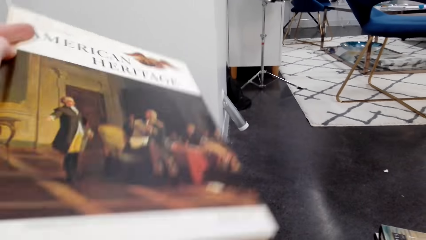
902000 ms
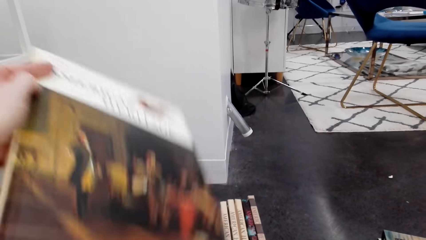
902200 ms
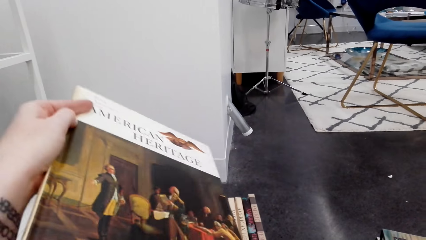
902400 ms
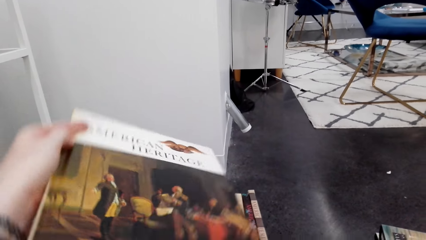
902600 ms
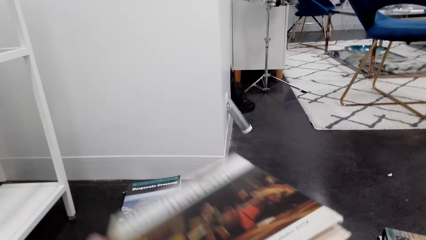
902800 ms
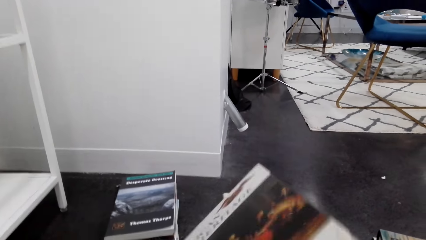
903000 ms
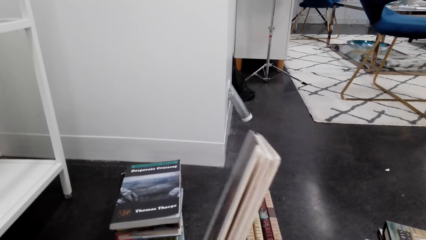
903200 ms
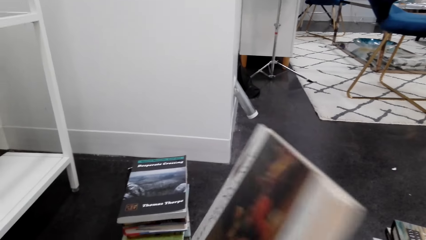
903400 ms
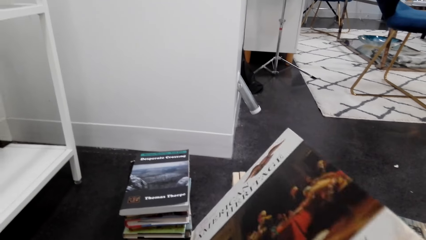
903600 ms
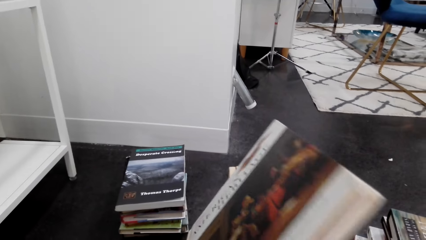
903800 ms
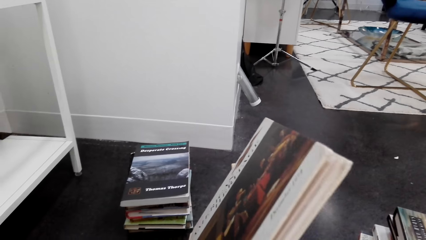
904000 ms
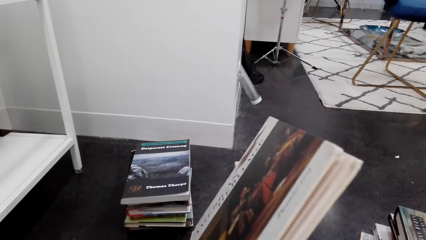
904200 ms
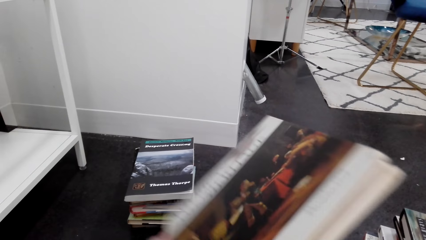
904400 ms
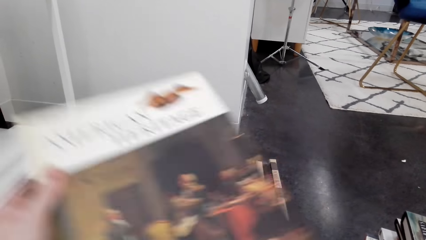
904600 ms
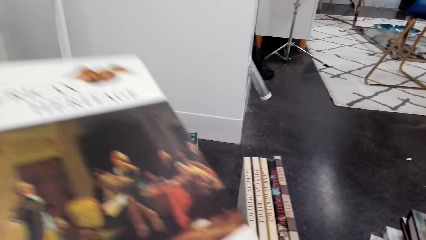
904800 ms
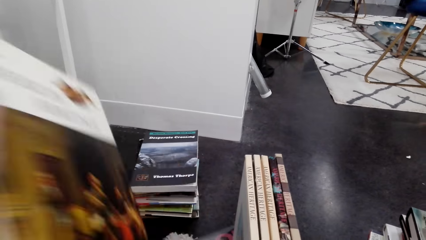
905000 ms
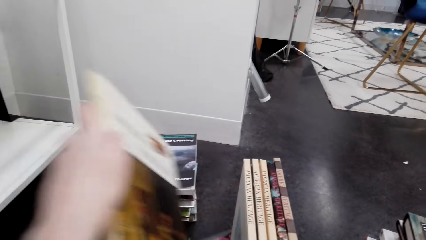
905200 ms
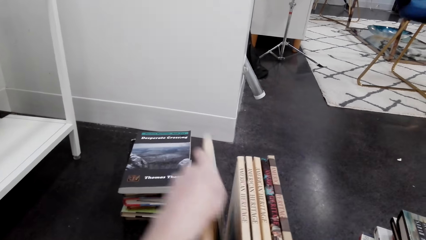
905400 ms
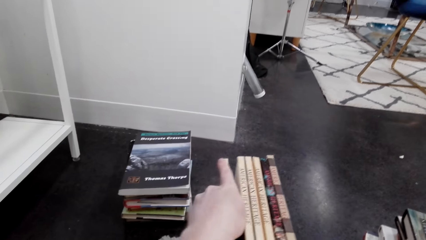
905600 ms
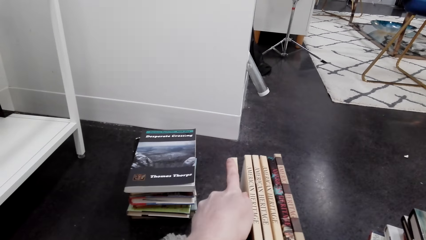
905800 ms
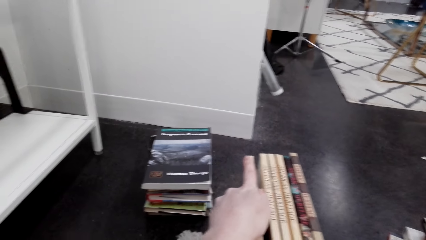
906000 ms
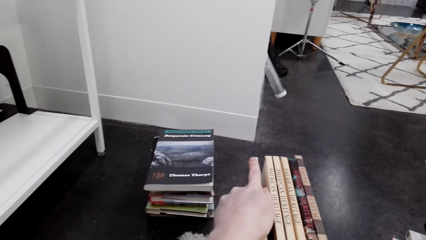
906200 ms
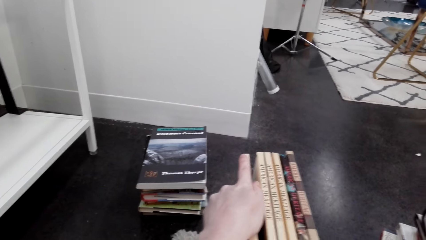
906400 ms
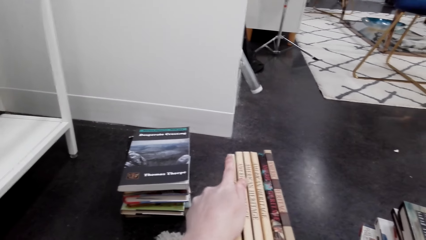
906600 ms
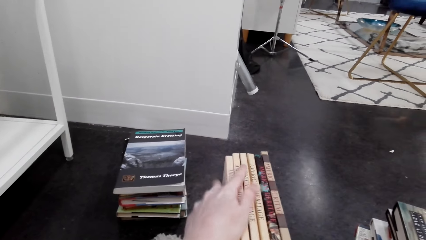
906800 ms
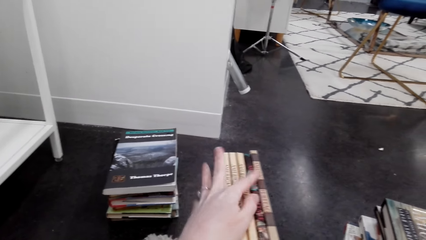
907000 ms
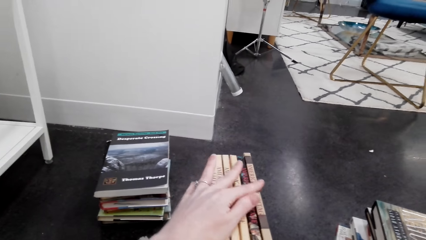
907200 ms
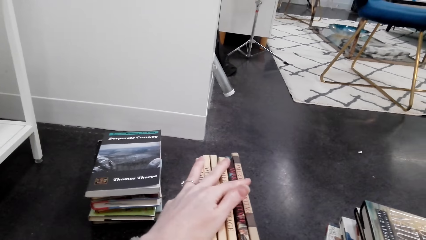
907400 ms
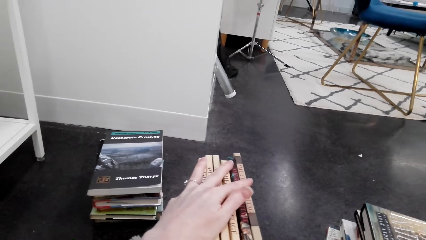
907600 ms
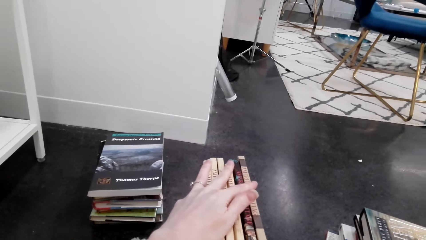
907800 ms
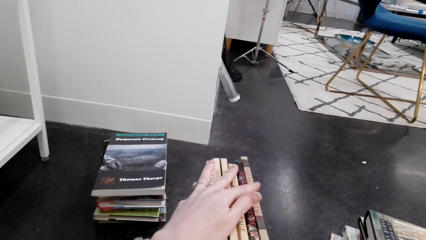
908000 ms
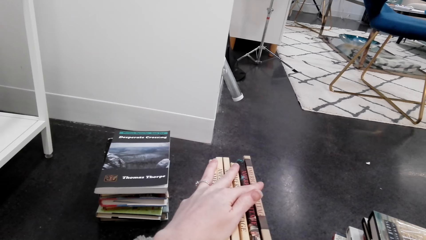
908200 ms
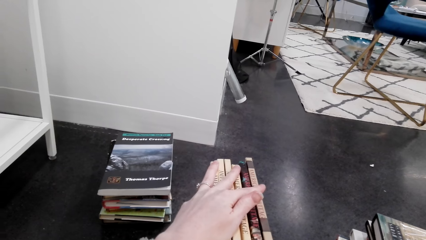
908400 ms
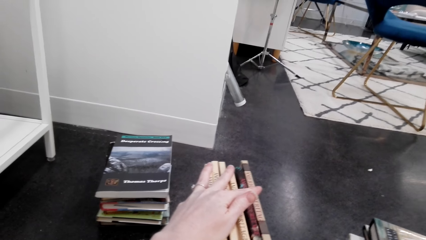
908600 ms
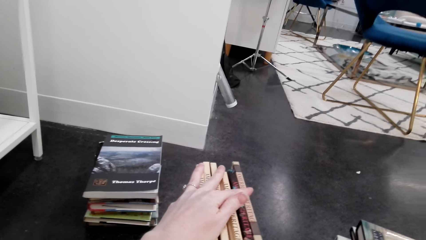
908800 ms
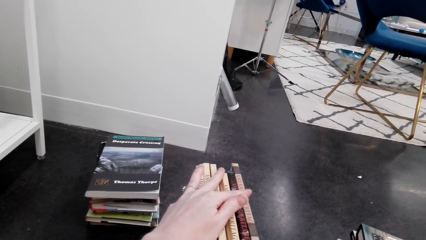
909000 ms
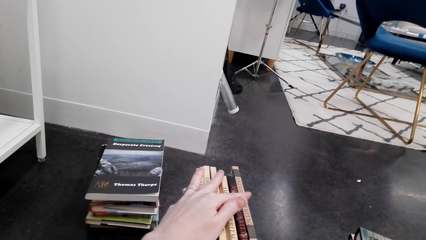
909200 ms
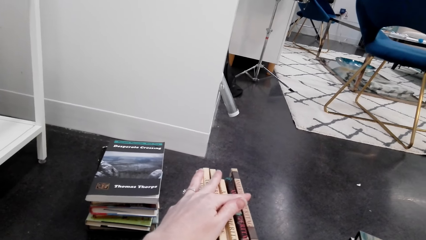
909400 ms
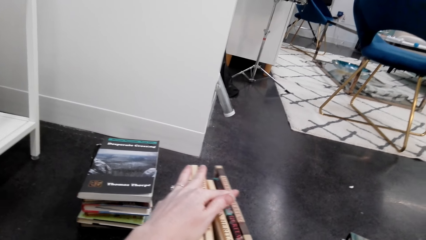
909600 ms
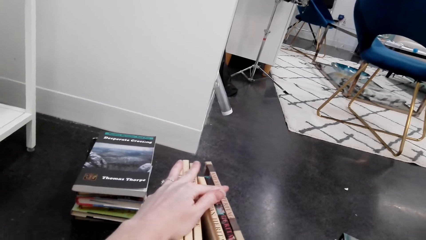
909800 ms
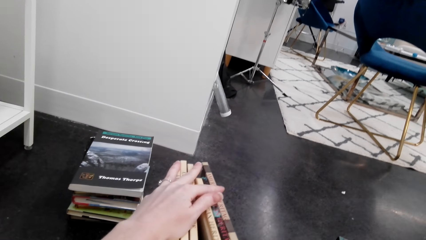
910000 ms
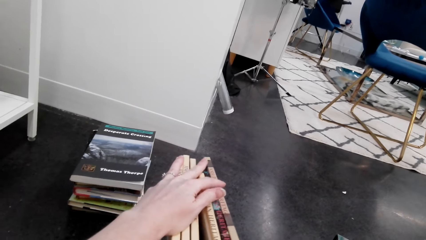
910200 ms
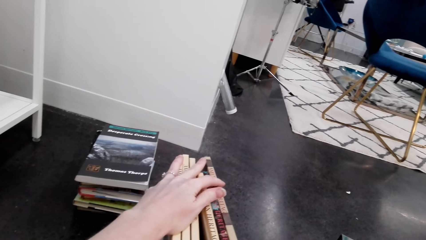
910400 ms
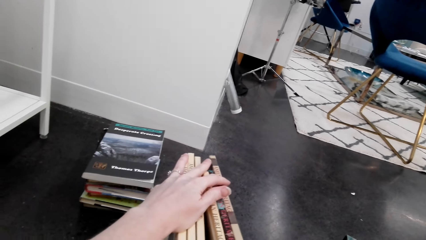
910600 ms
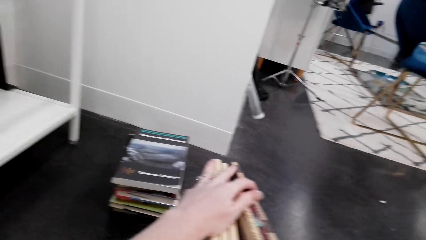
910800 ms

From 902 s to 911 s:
The camera wearer checks the book. They arrange the book.

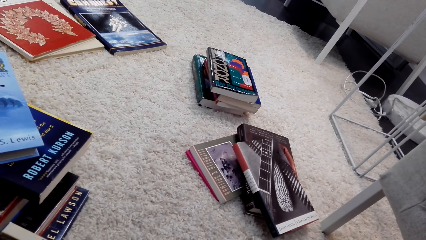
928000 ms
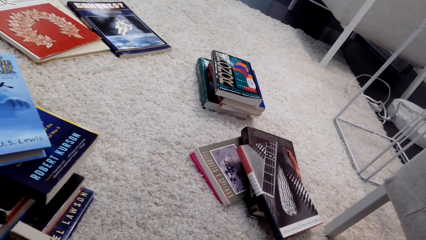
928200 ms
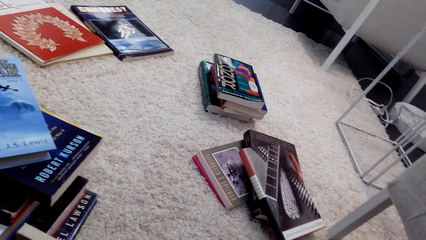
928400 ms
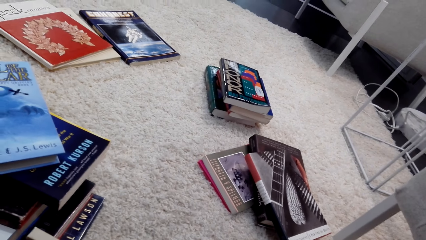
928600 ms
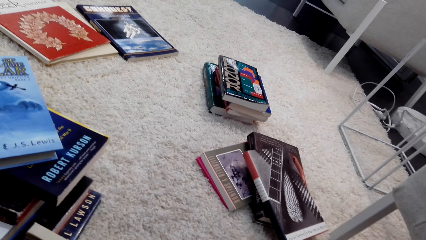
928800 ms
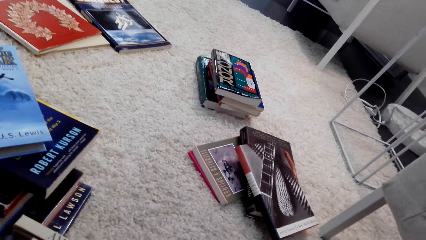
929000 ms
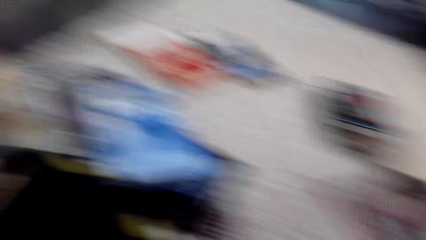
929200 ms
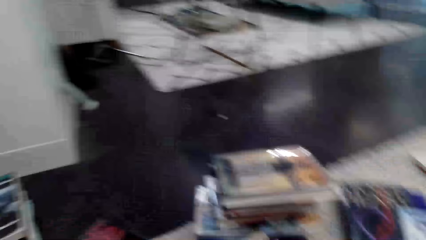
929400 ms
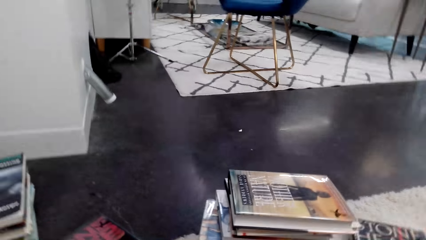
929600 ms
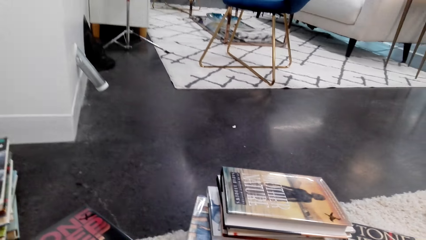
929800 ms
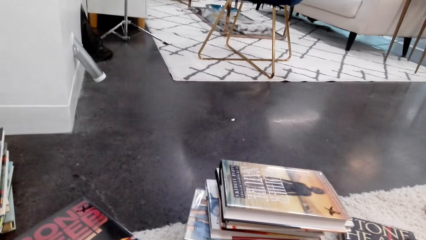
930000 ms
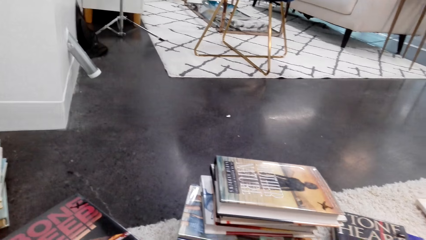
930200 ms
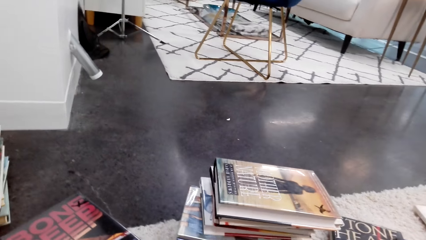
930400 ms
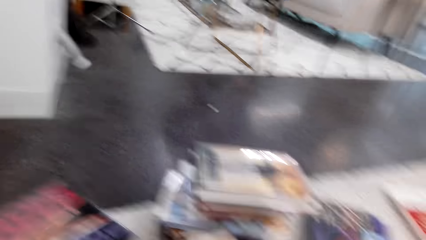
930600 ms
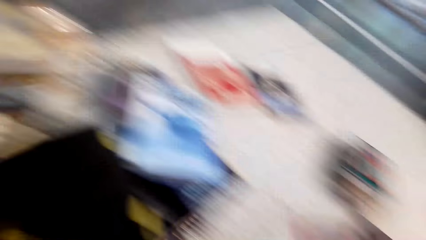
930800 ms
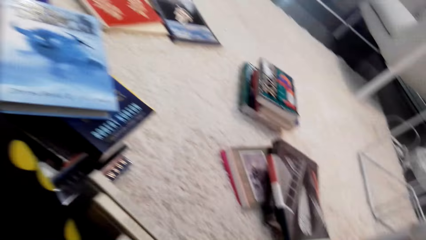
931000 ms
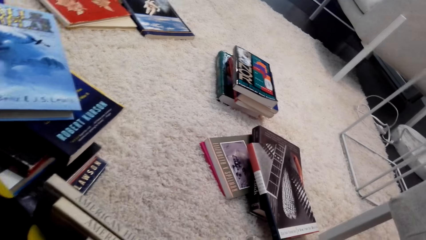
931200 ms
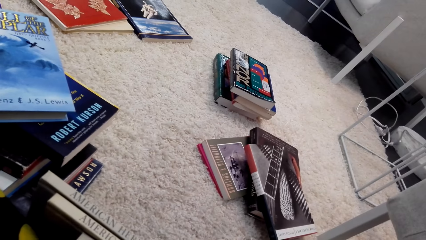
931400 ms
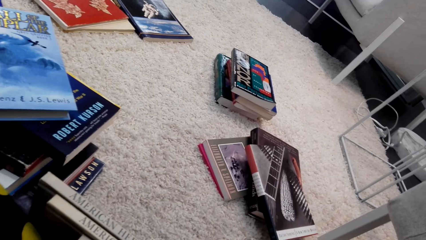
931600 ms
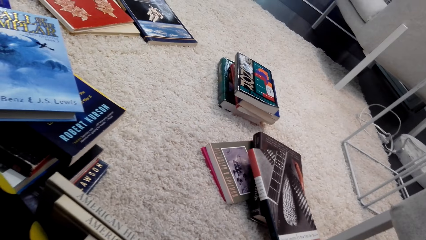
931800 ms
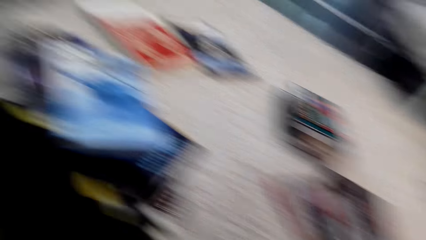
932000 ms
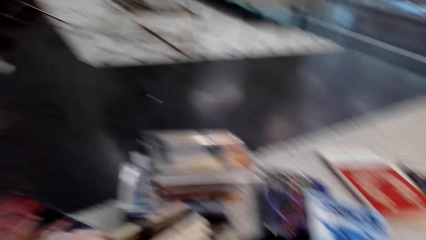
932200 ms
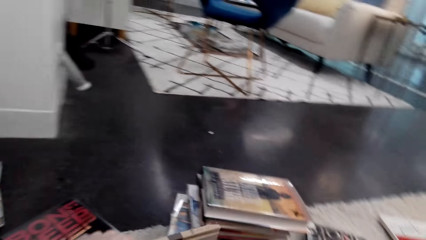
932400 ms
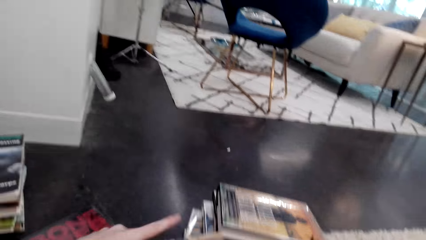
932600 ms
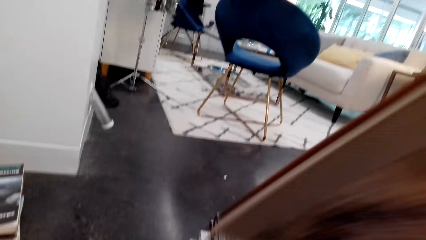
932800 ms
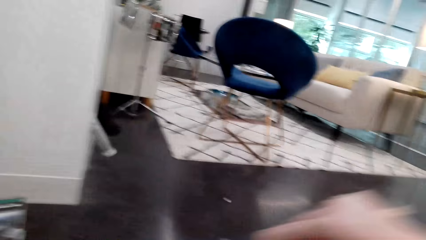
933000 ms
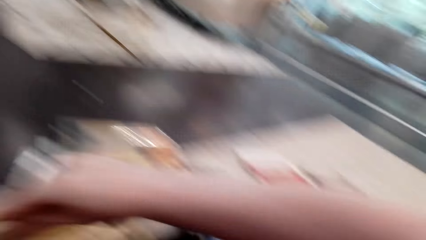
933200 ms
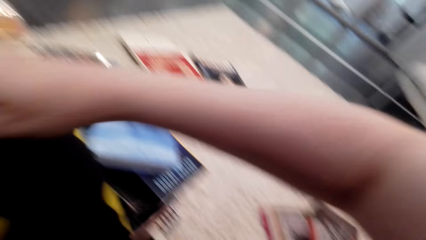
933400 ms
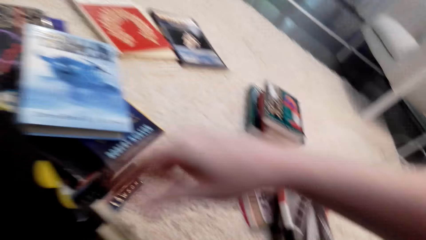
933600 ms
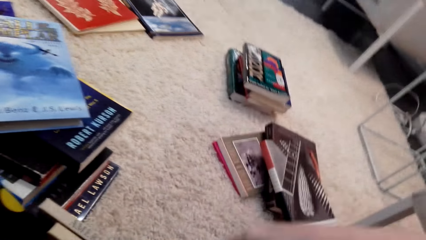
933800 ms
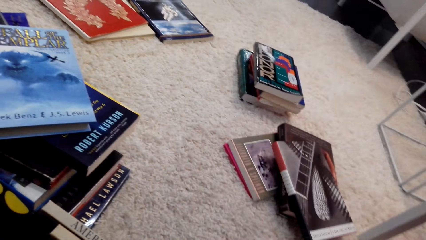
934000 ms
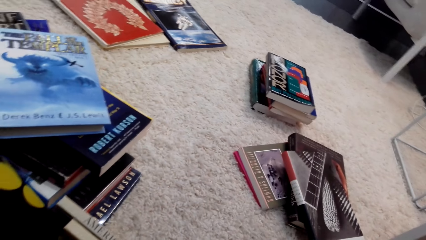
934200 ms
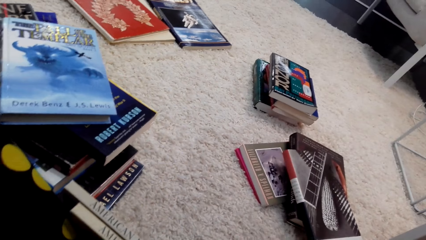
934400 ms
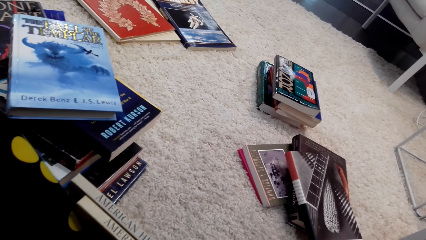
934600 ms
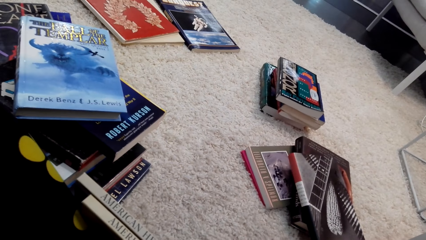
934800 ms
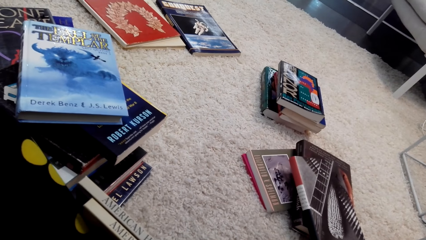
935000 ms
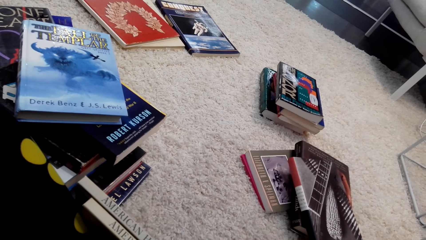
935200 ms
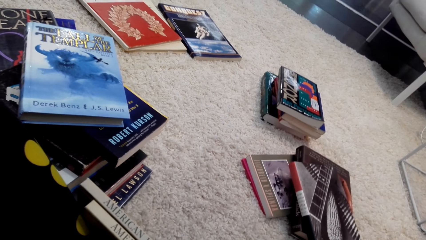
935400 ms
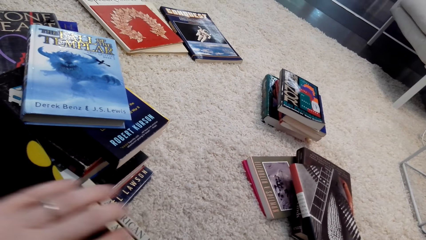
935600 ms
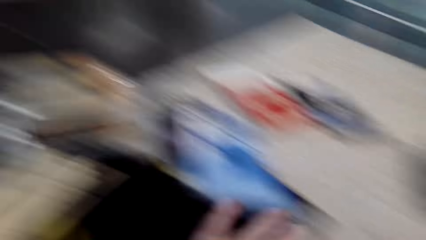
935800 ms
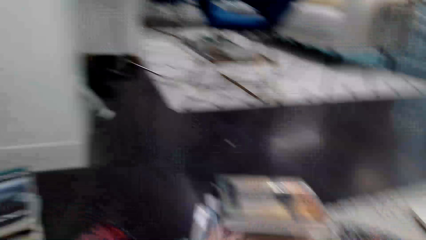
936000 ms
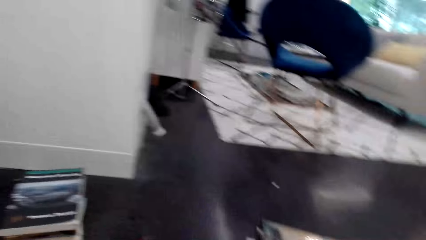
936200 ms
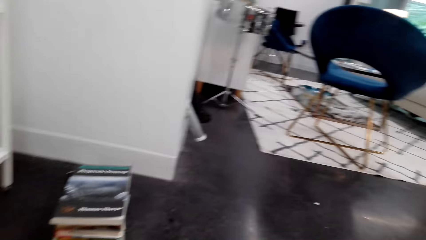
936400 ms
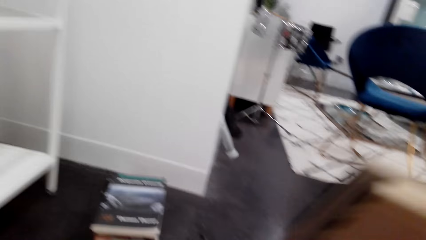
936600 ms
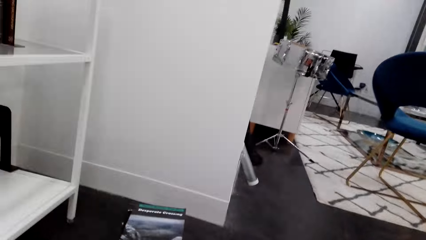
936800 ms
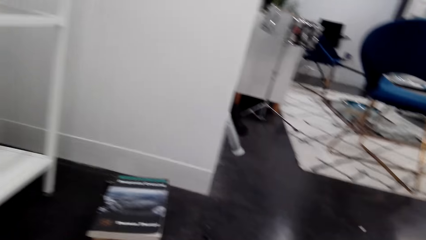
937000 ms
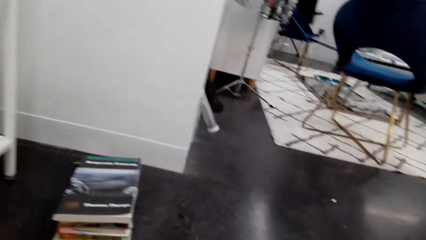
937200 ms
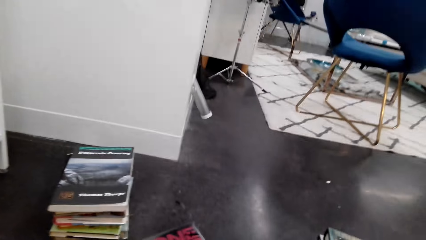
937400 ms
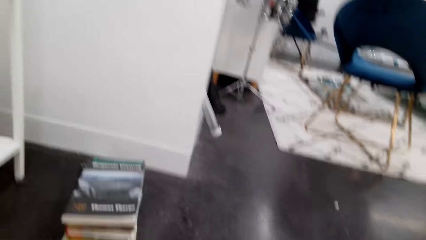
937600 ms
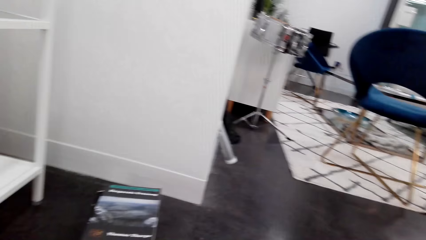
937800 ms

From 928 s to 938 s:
The camera wearer looks around the room. They put the book on the pile of books.
